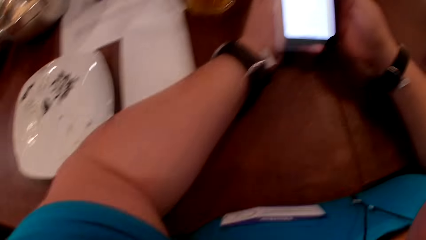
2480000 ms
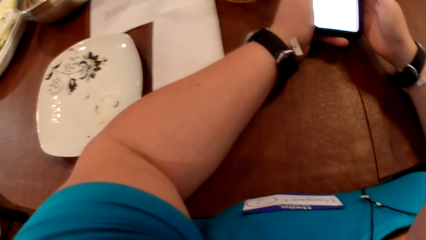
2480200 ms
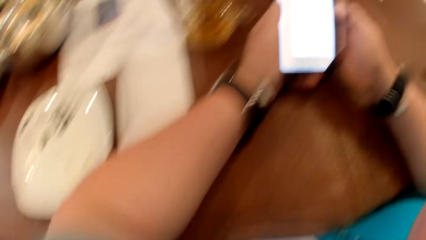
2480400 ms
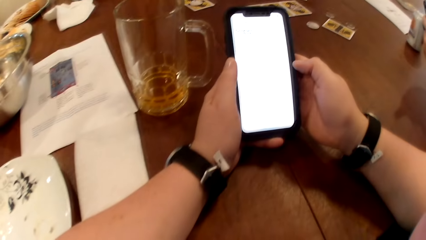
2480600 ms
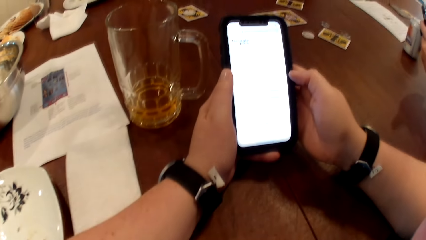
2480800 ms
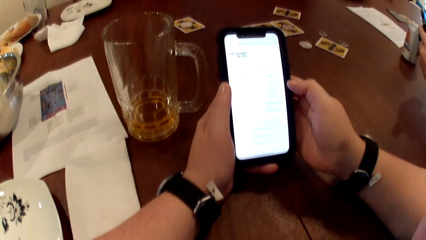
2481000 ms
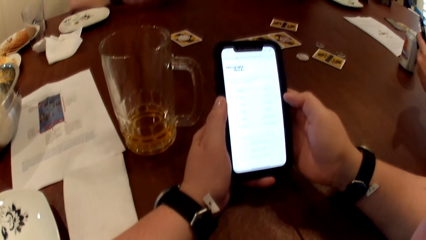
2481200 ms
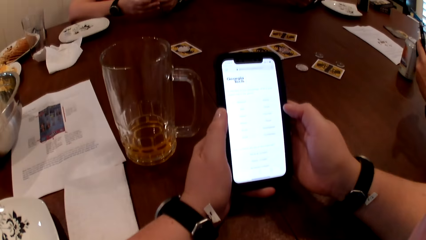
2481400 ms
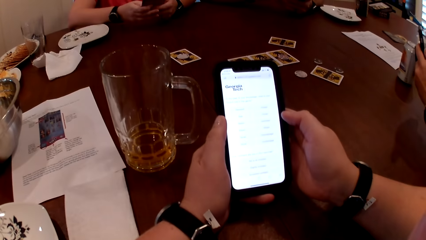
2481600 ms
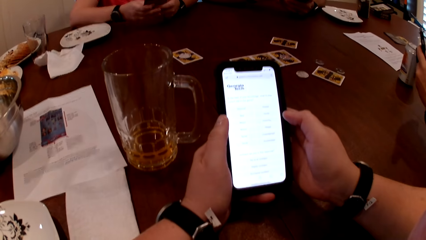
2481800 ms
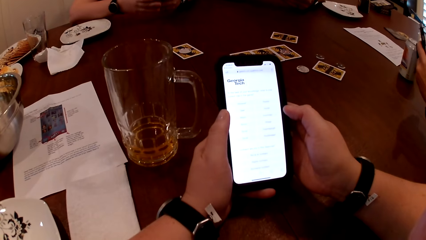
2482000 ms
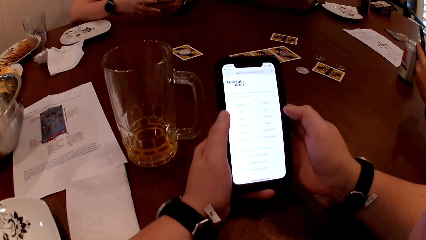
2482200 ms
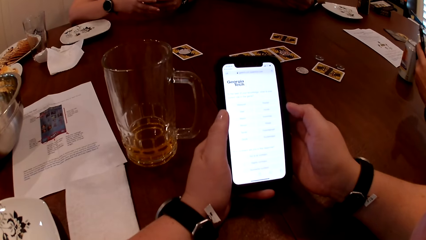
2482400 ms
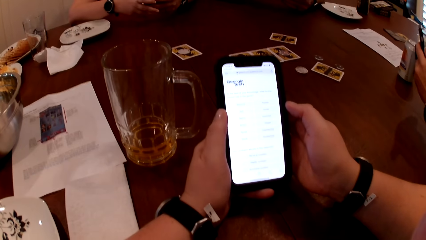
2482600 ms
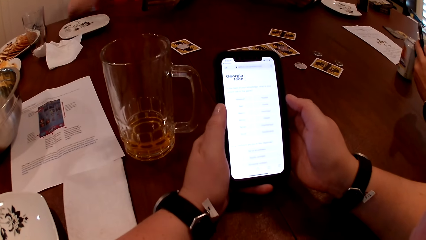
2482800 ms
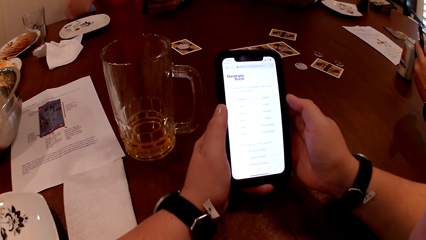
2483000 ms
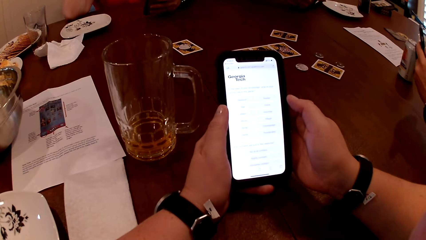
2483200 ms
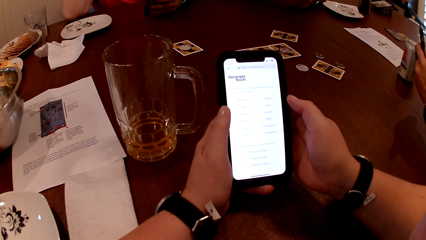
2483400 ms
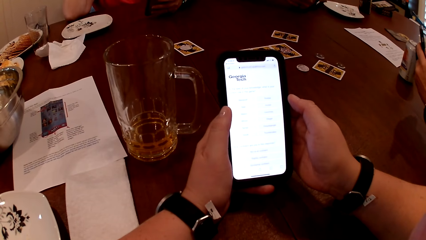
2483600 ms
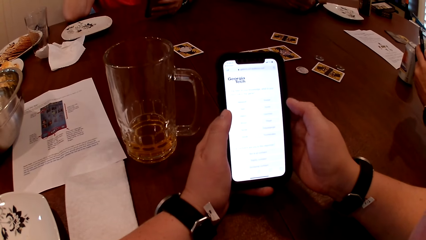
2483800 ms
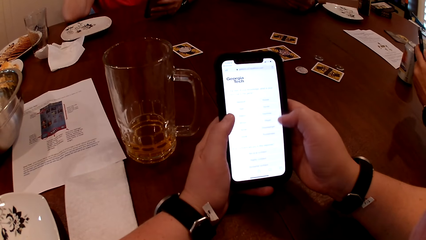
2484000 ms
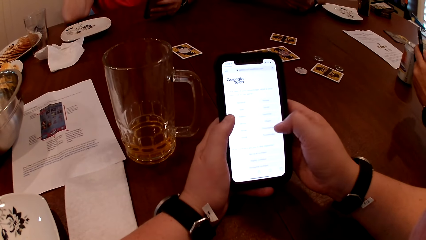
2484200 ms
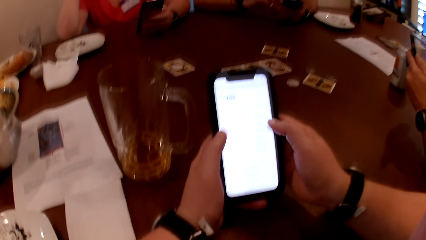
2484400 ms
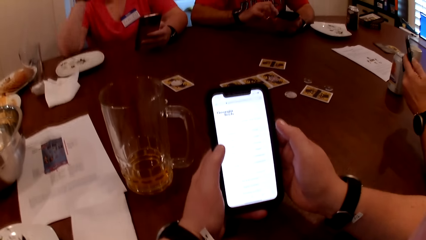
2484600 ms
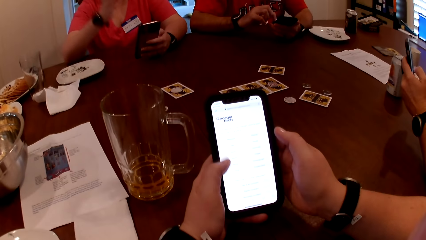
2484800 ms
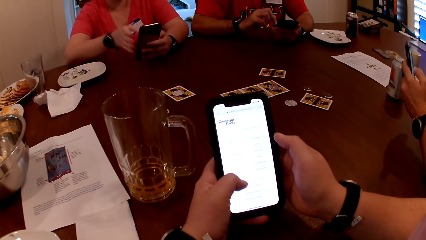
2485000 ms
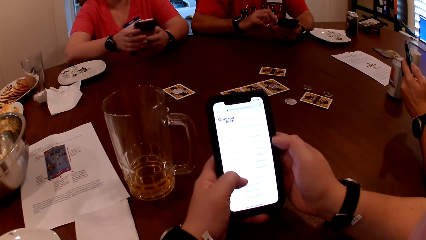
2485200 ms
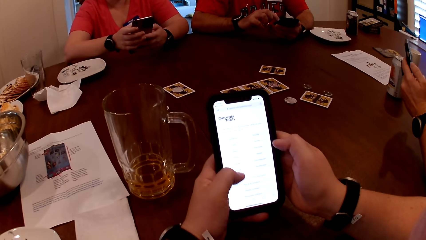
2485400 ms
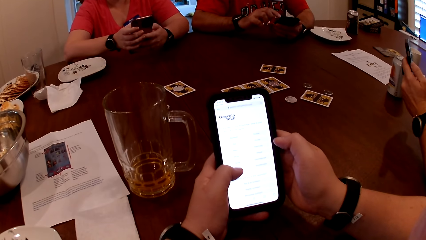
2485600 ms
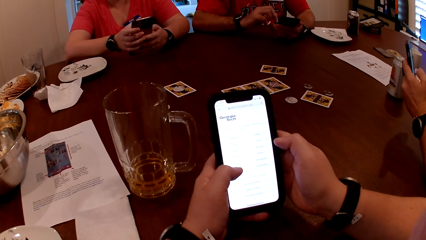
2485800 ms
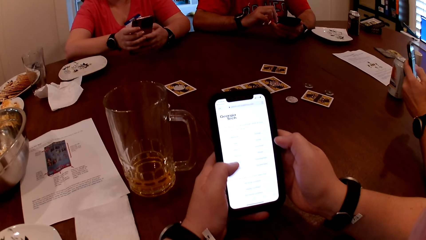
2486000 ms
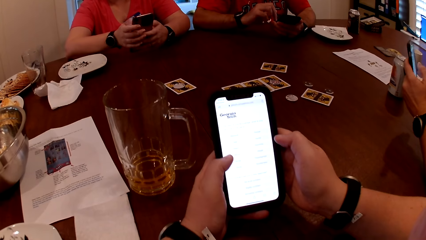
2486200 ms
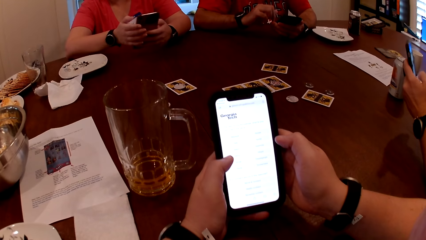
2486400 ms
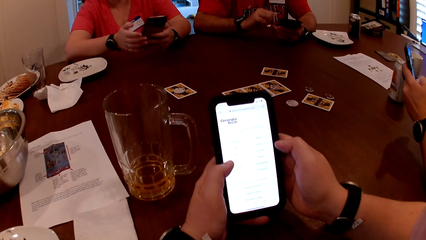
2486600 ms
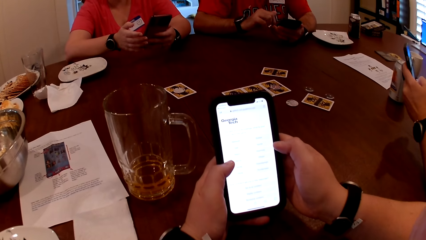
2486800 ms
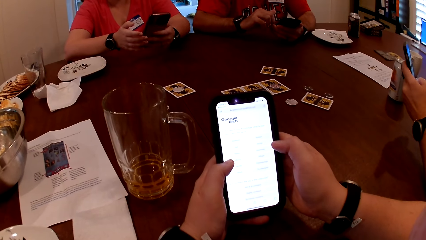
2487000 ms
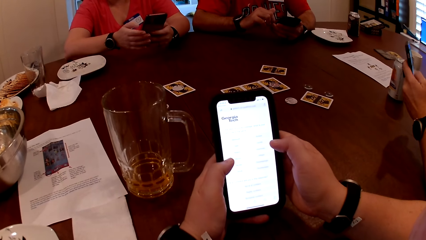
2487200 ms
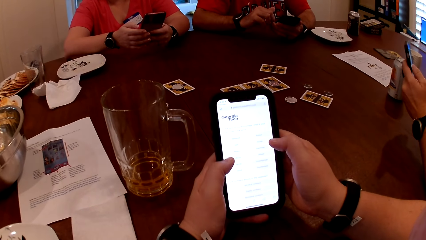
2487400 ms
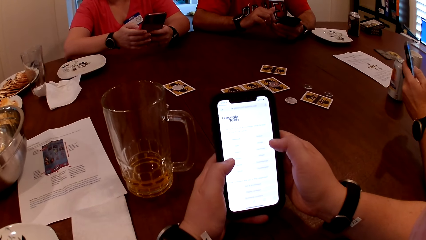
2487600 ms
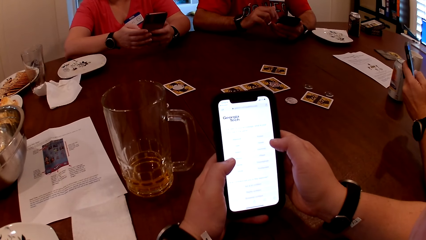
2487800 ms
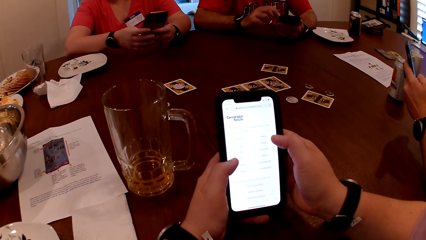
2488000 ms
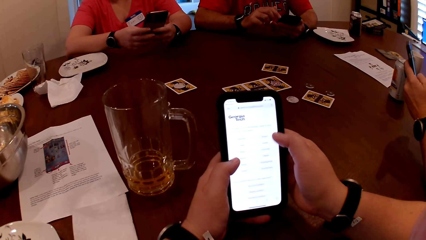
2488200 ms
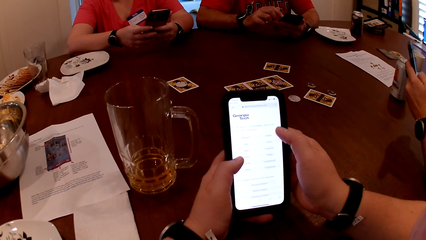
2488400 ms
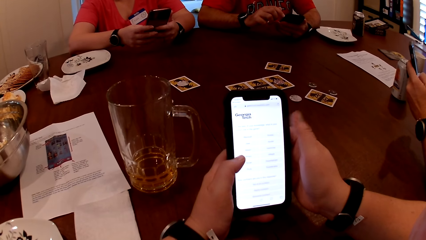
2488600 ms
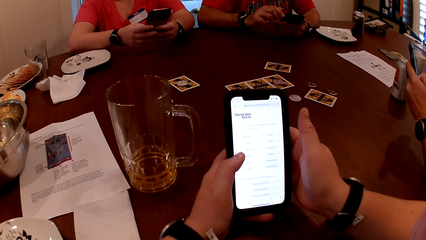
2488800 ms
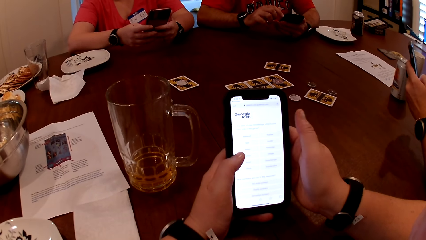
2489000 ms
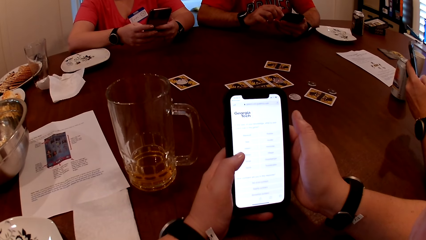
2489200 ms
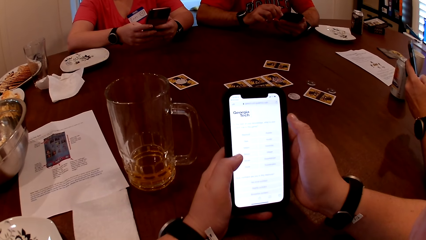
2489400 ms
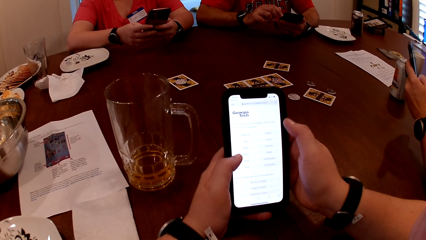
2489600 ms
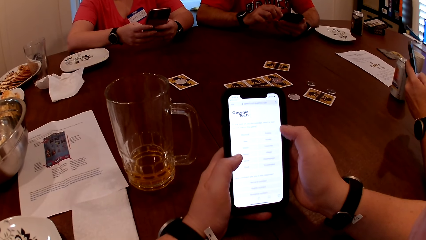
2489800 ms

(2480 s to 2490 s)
A man operates the phone with both hands.

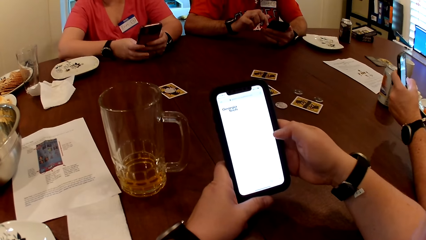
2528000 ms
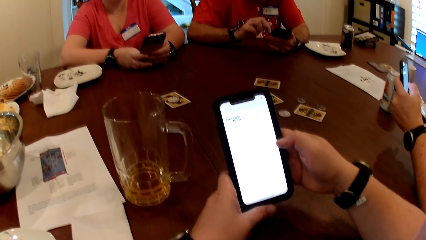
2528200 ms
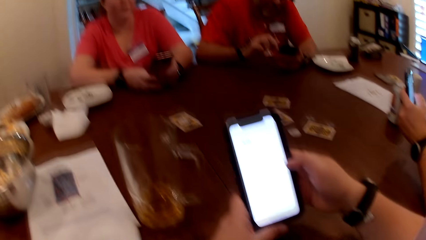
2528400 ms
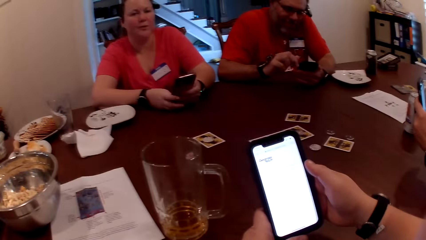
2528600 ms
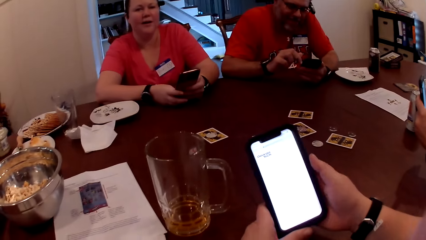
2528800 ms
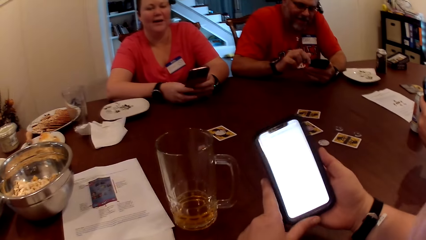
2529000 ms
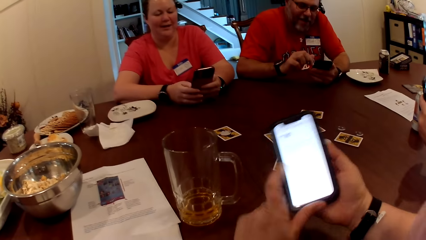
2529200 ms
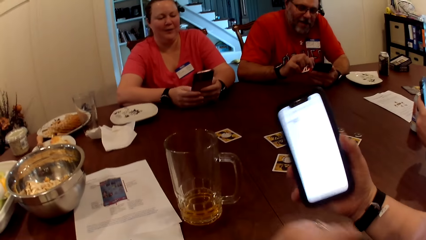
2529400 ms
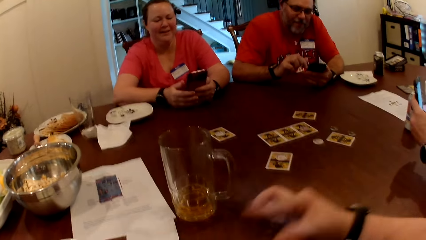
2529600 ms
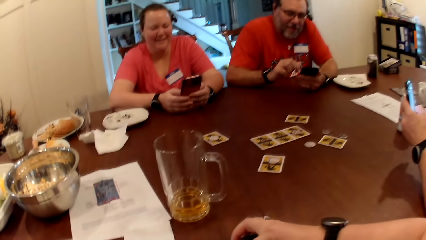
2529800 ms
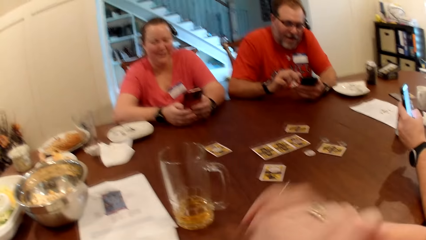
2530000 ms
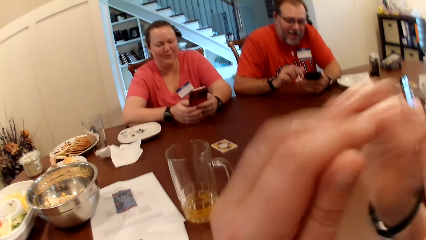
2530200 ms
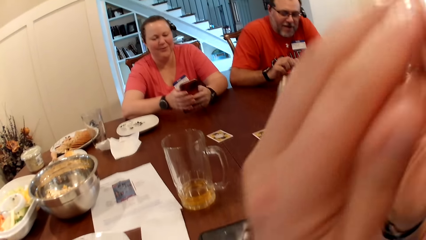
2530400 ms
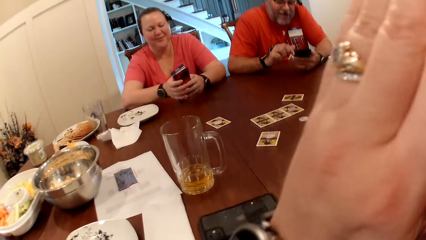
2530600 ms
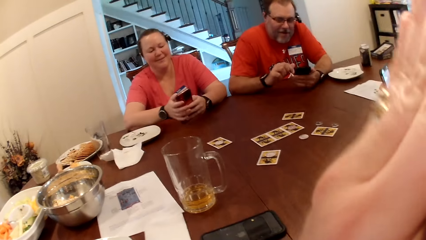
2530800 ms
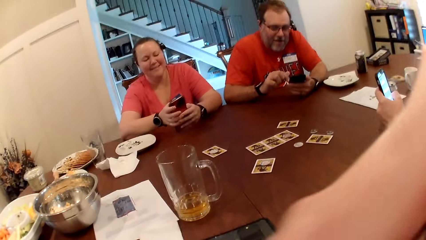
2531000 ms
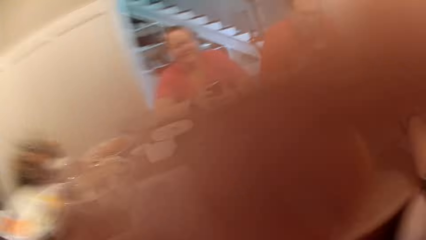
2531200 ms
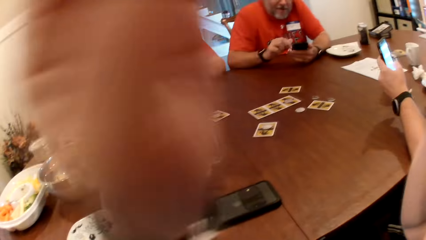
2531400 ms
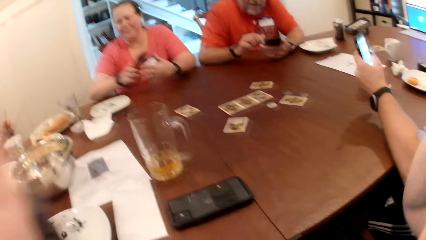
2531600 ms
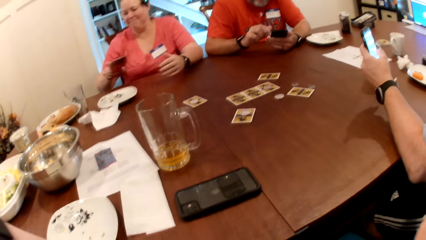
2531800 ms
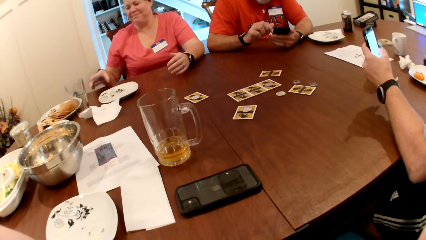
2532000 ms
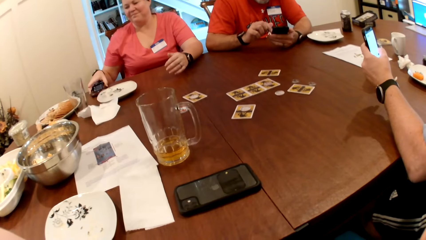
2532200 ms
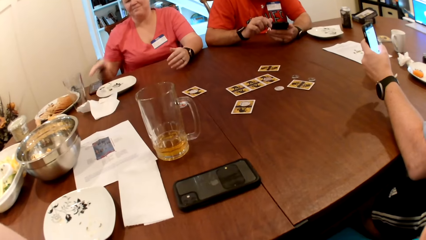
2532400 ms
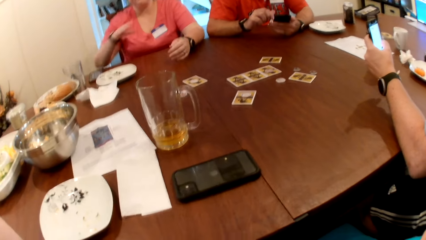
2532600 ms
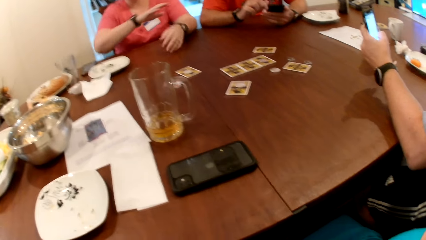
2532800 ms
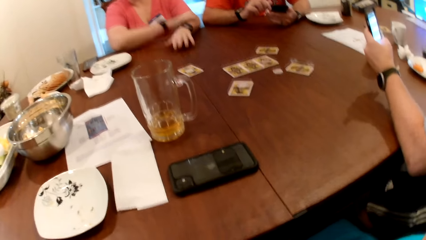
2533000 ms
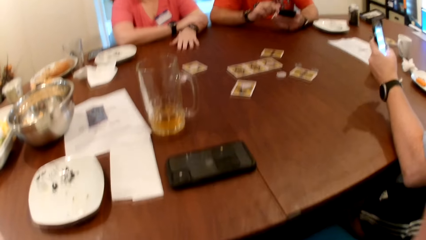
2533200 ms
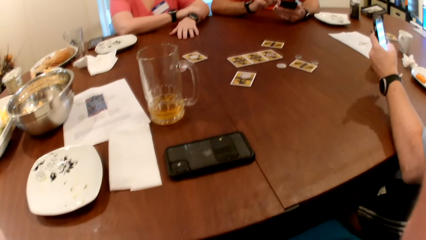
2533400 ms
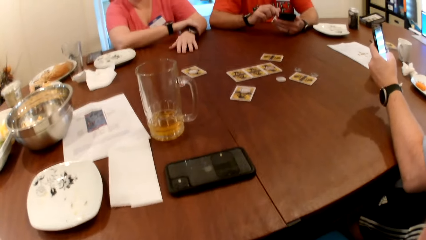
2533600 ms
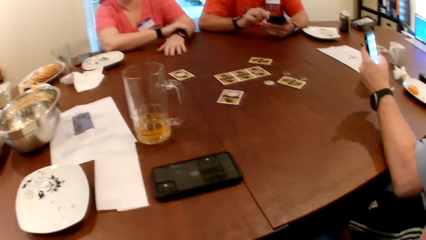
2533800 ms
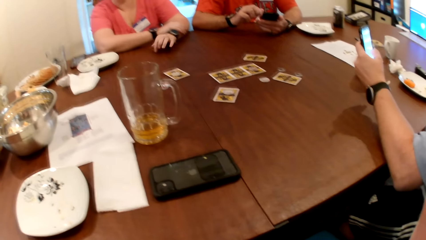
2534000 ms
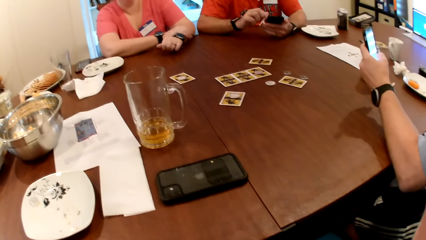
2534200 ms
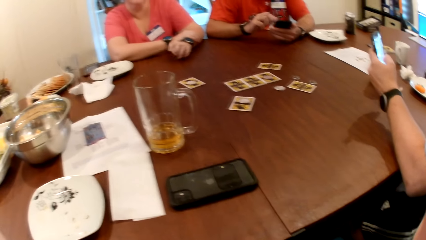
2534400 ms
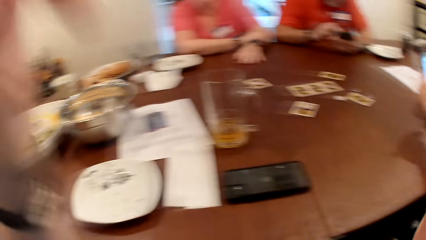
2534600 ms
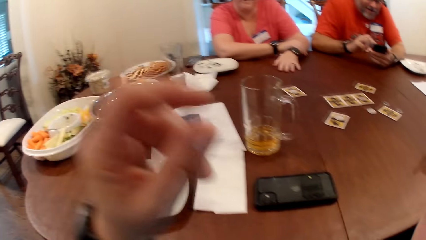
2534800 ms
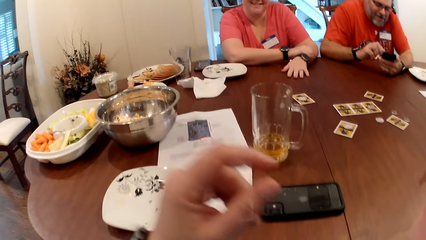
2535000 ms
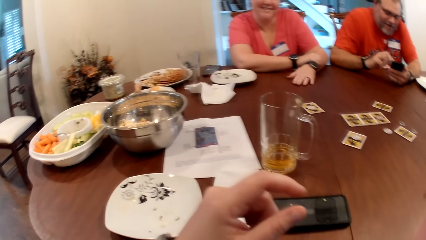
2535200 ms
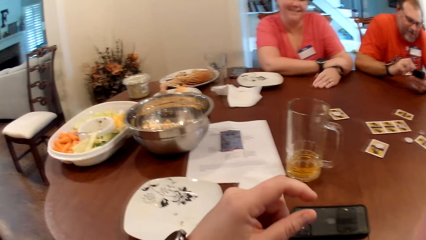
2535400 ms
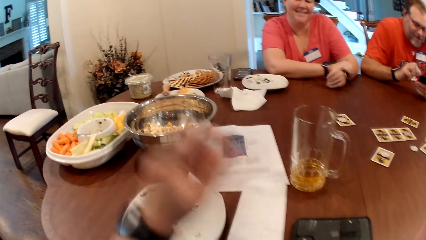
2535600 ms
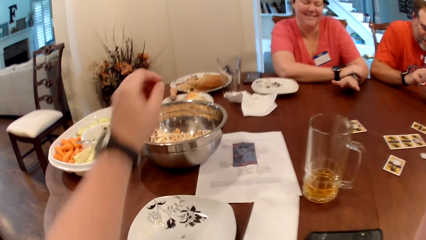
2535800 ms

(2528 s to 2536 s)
The camera wearer drops the phone on the table with her right hand. A woman drops the phone on the table with her right hand.
